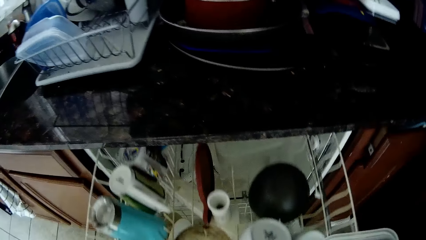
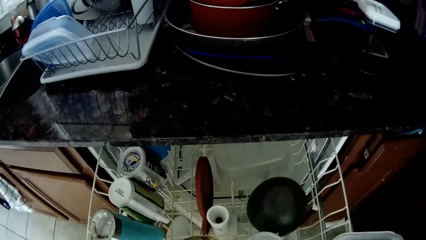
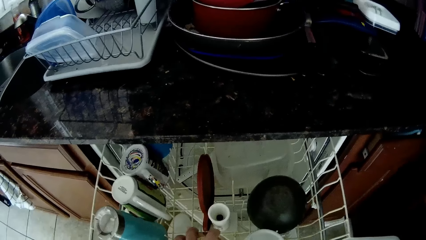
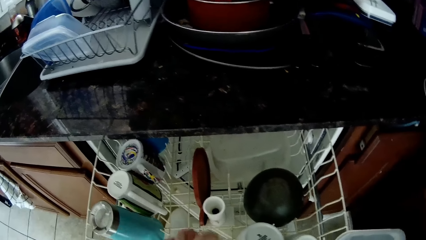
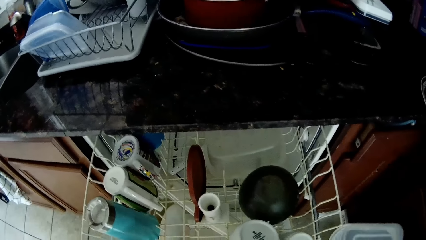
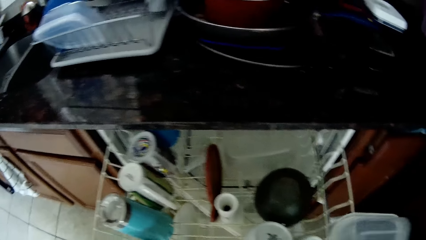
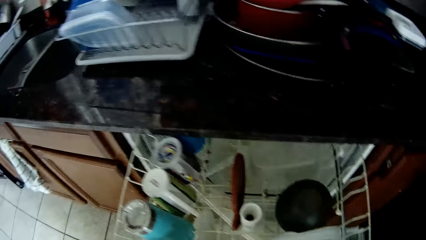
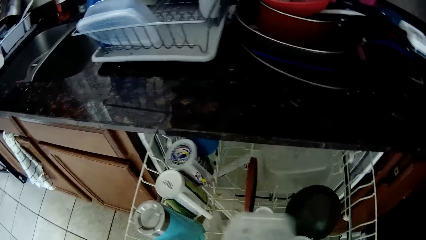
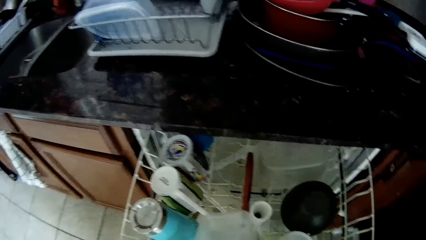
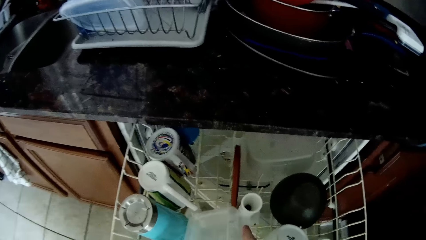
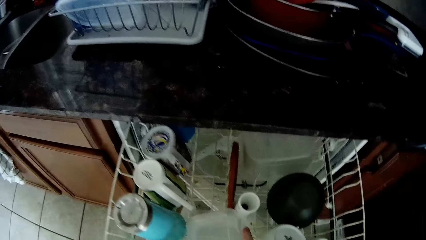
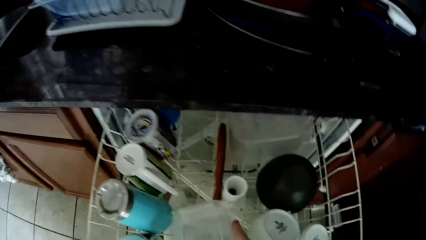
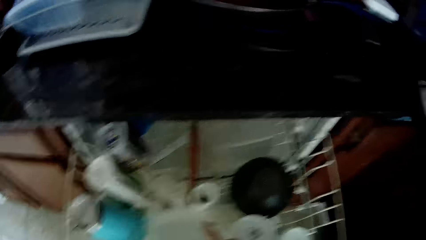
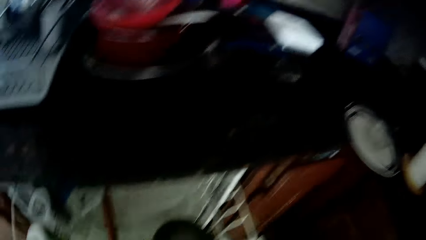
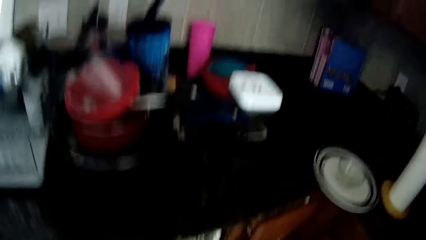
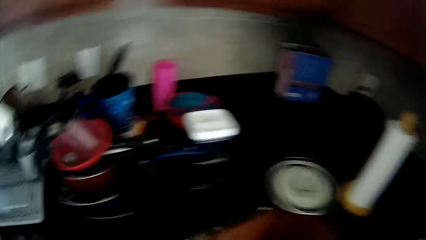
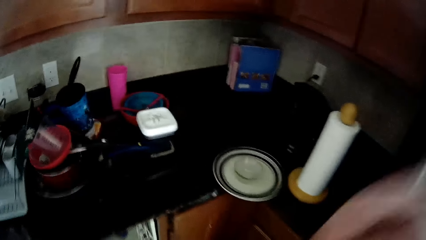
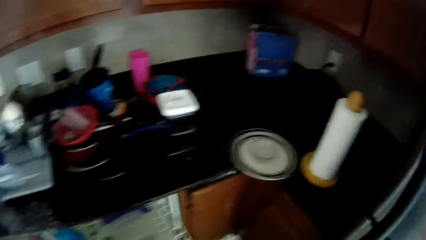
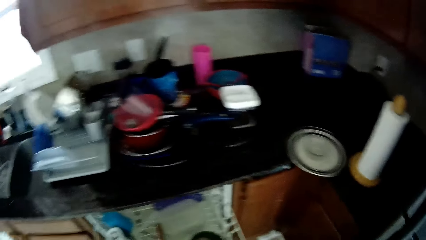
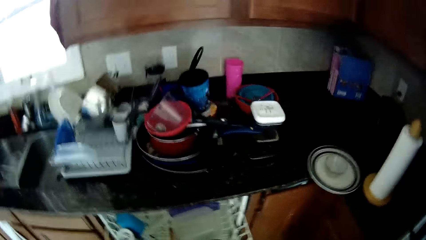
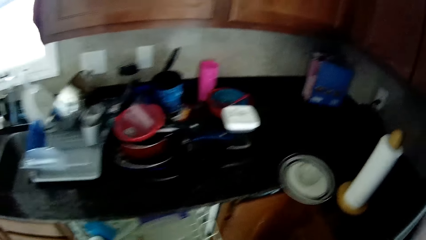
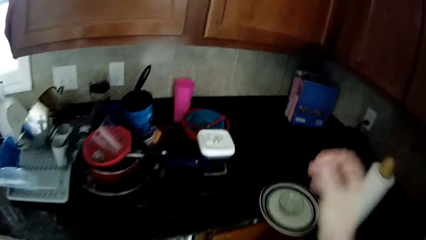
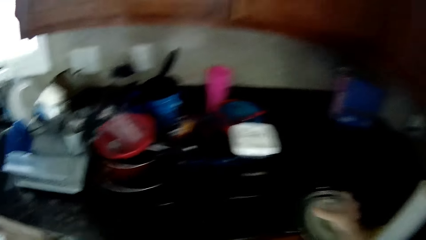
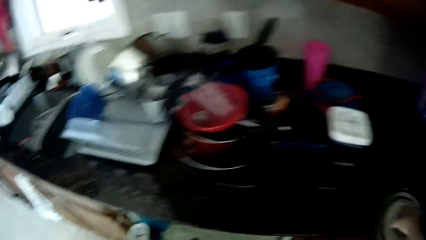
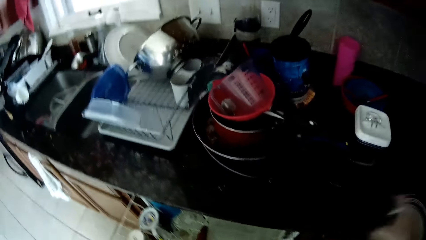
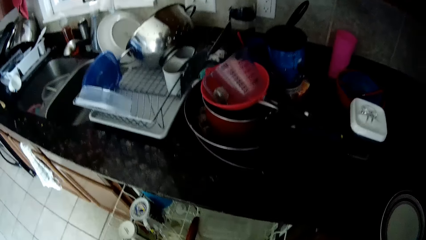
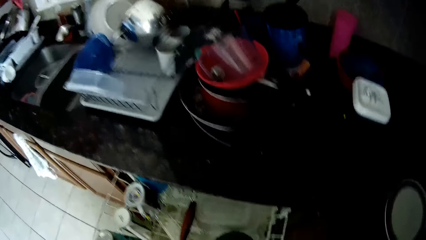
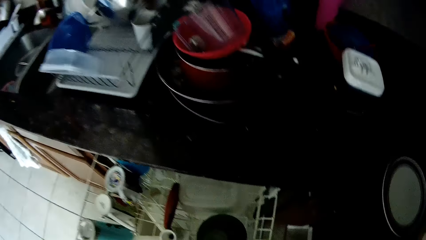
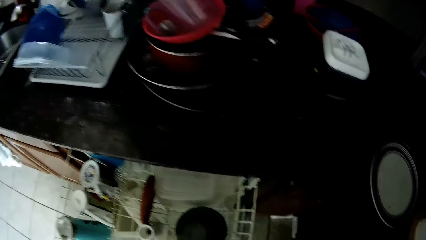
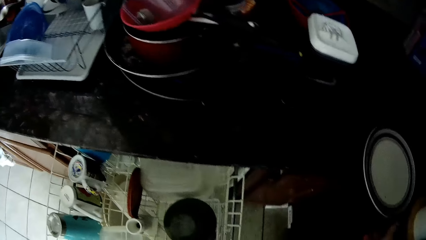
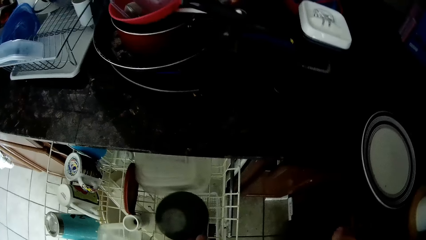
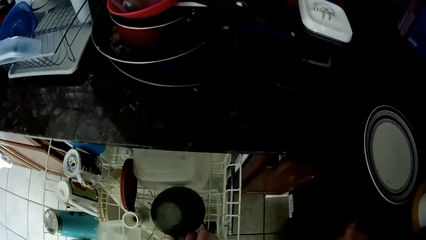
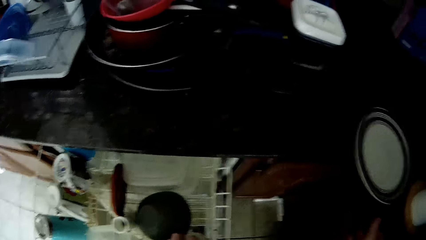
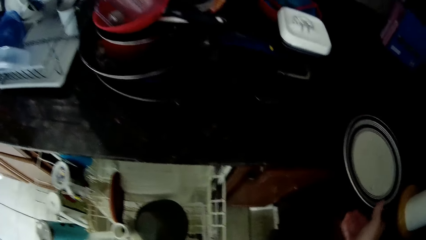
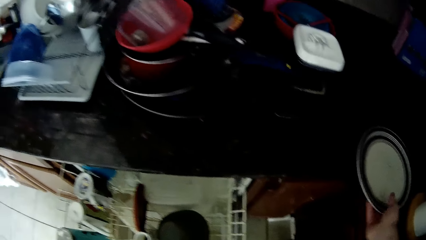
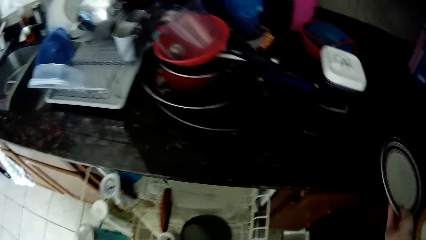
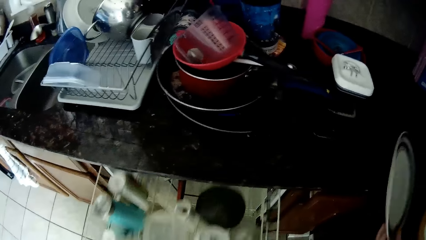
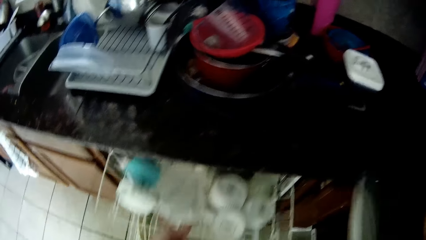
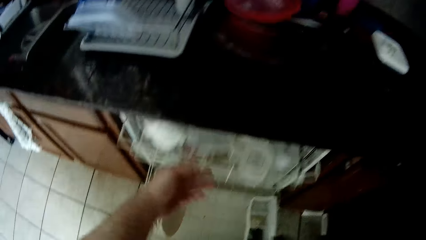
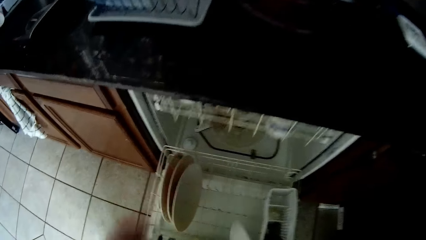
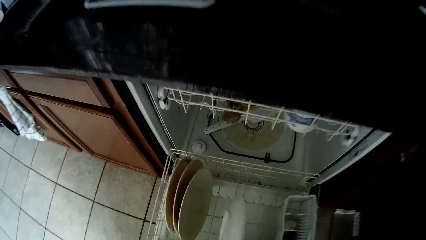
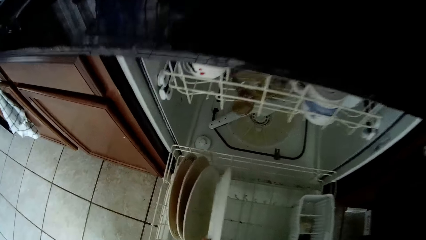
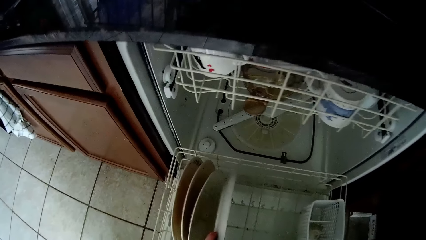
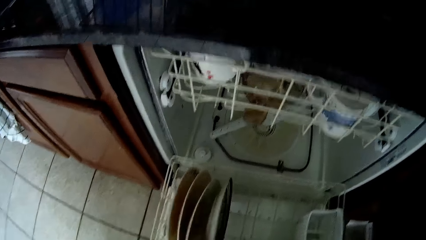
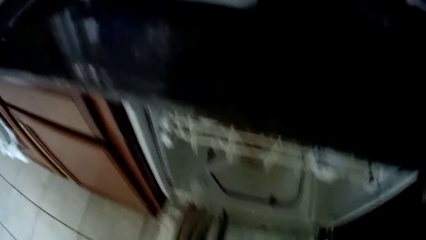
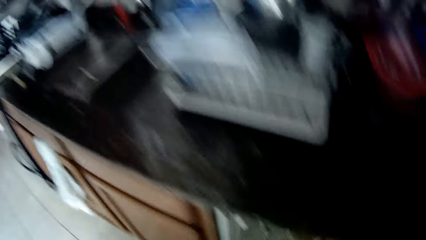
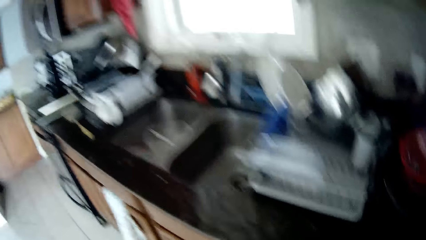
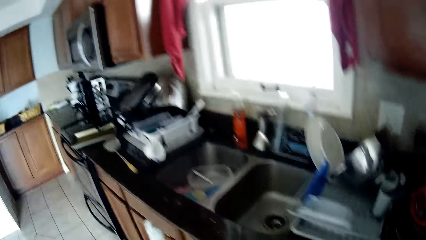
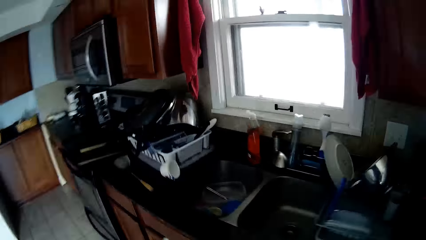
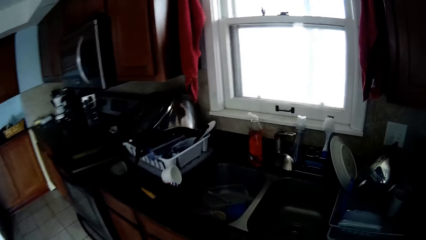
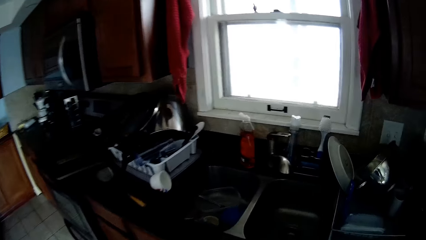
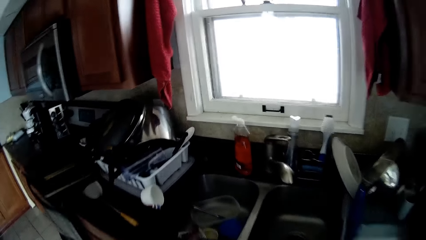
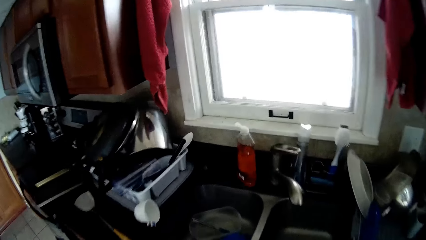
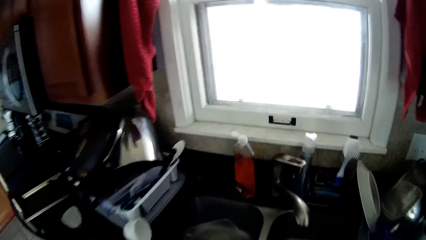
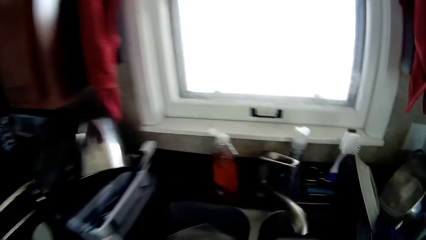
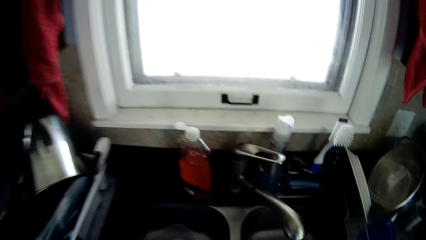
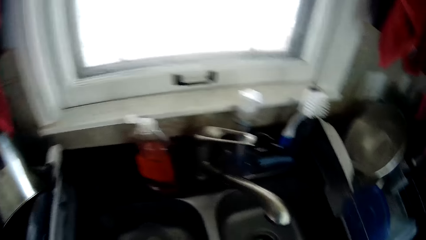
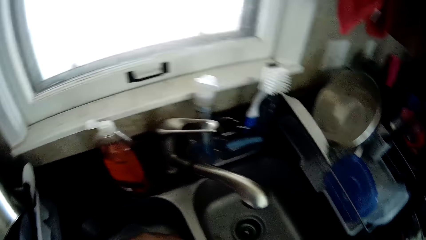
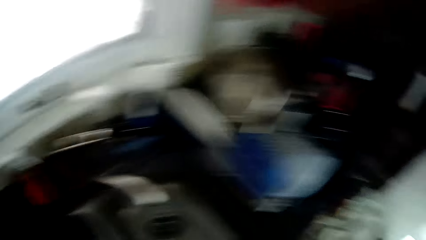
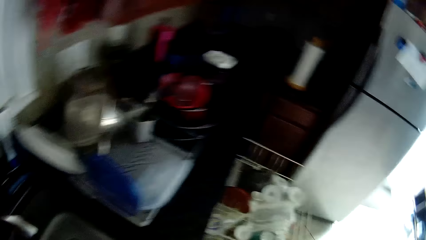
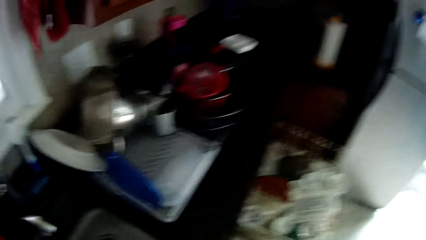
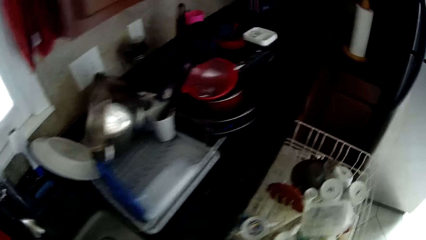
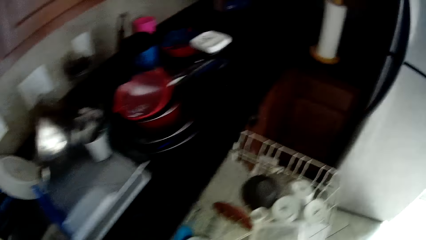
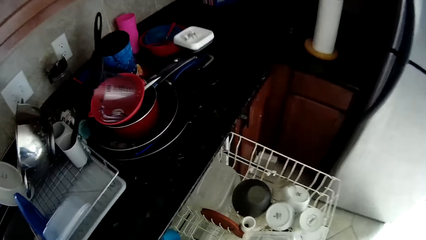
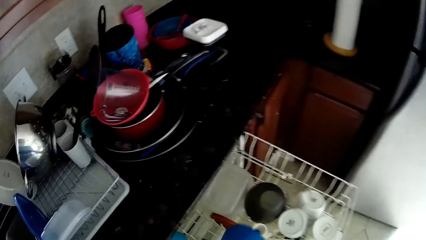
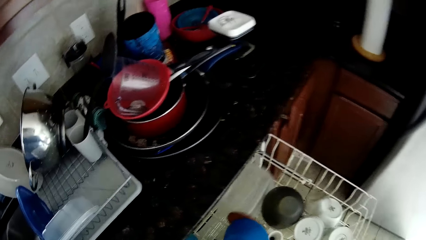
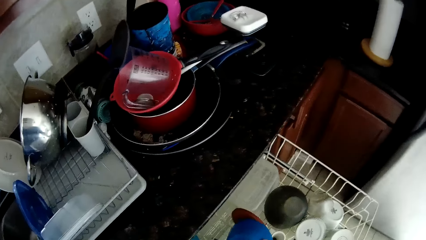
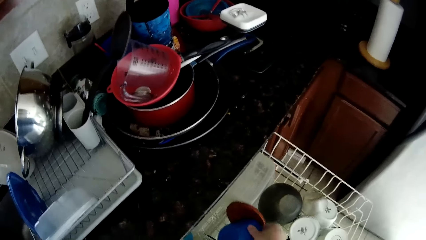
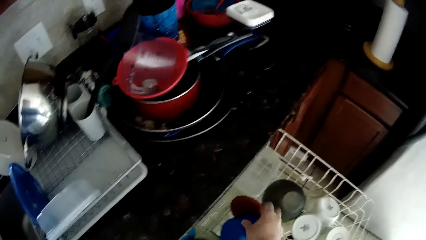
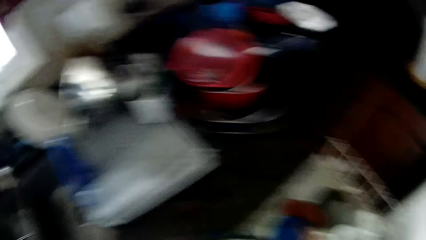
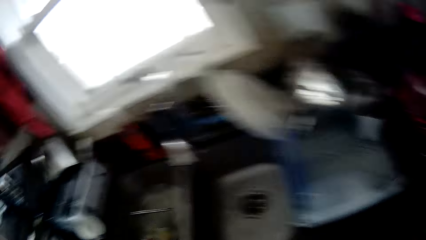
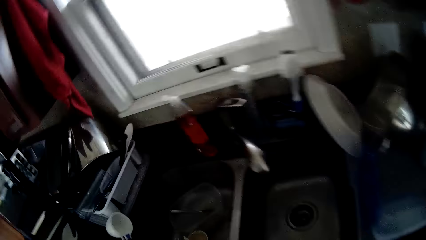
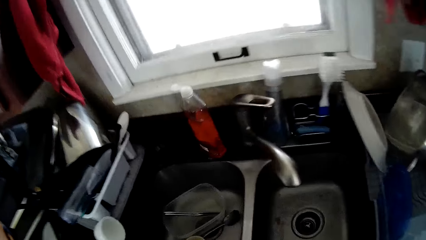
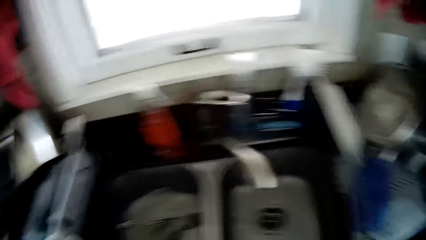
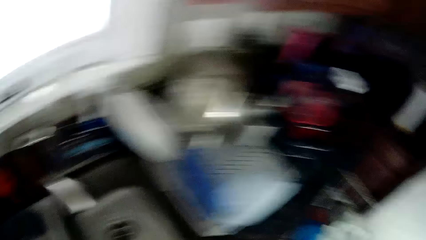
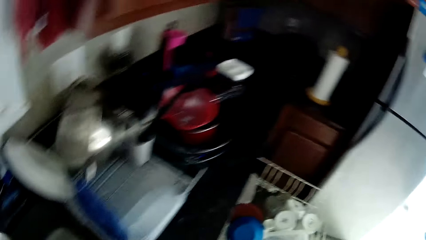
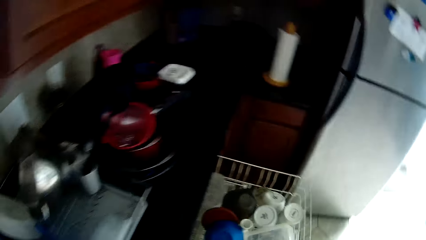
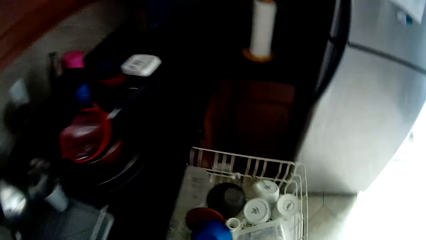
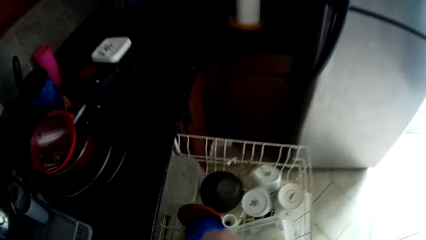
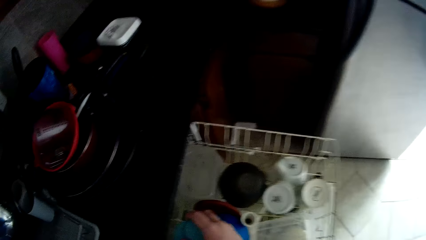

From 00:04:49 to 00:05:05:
The camera wearer adjusts the wash tower. They put the container in the wash tower. They pick up the bowl from the plate. They stare around the house. They put the bowl in the wash tower. They pick up the plate from the counter top. They push the wash tower. They put the plate in the wash tower. They arrange the utensils on the utensils rack. They push the wash tower. They transfer the utensils from the sink to the dishwasher.
